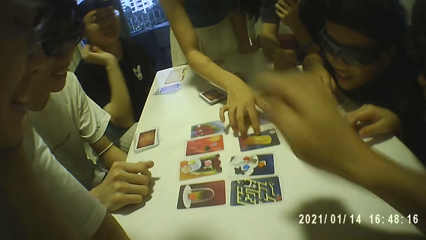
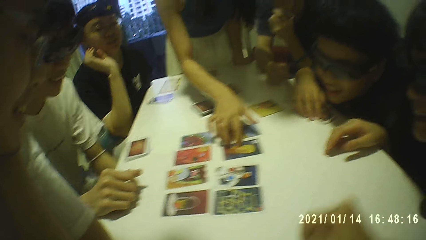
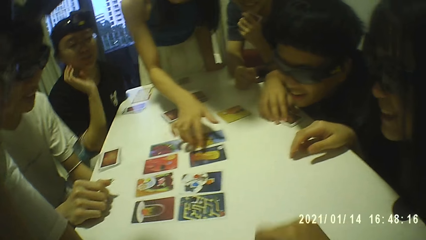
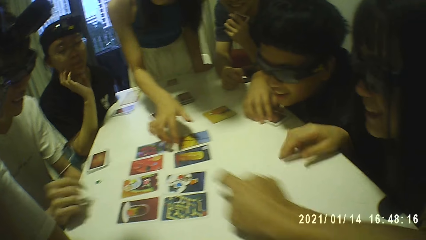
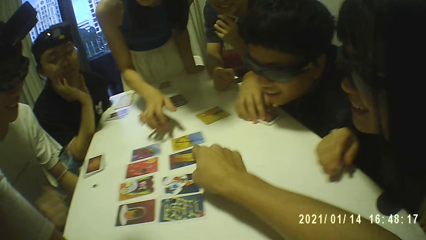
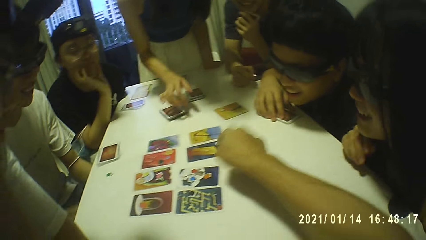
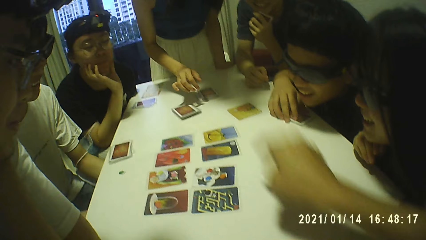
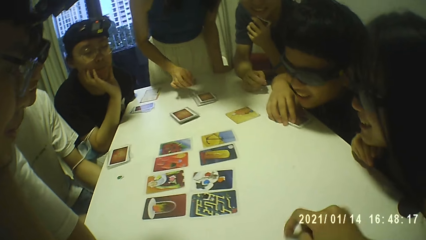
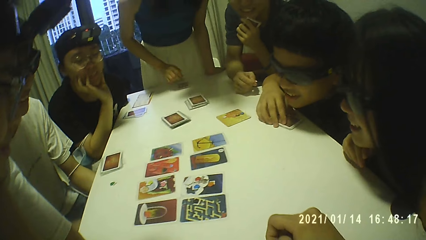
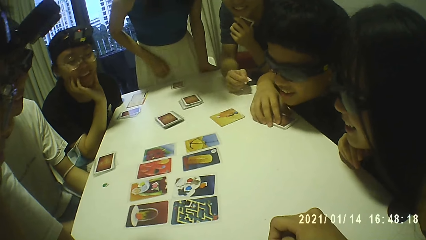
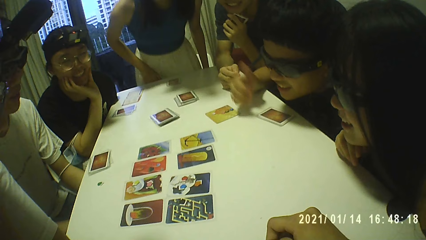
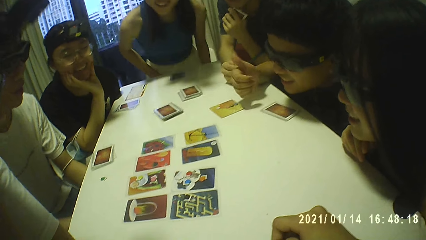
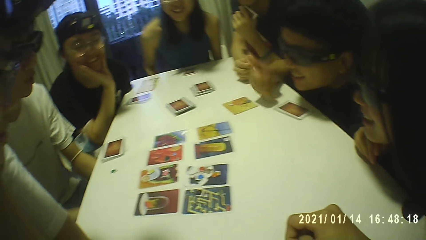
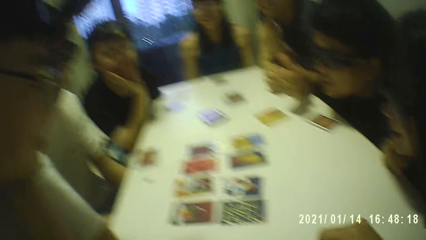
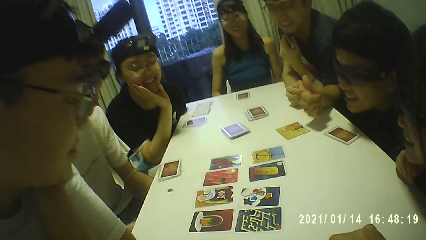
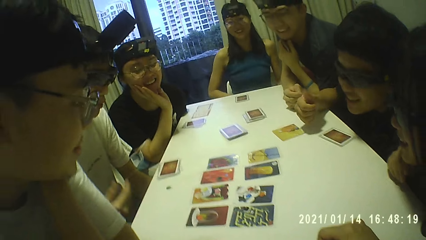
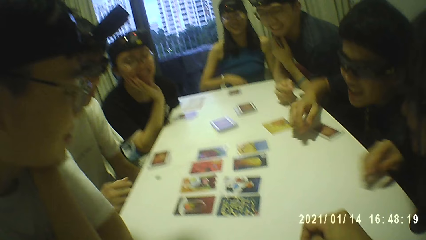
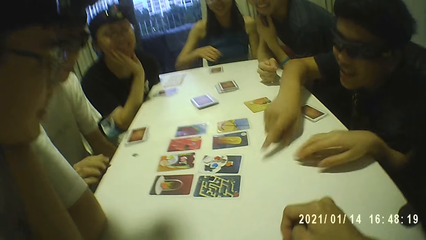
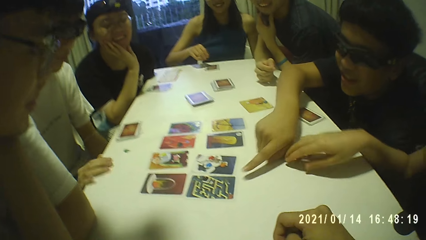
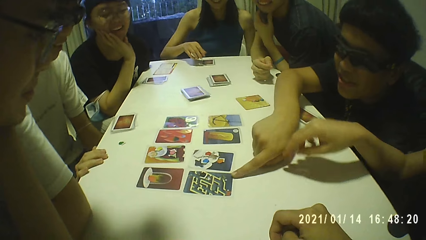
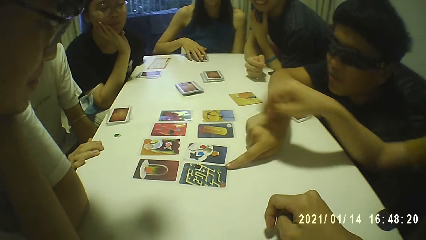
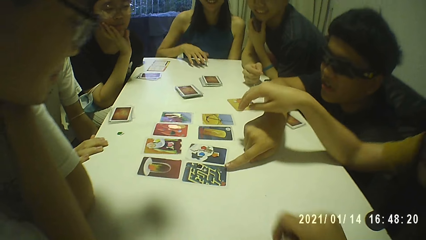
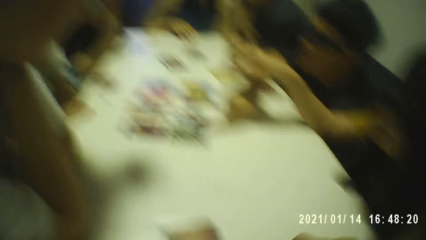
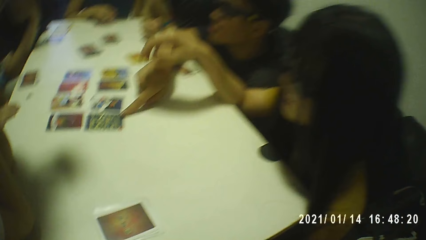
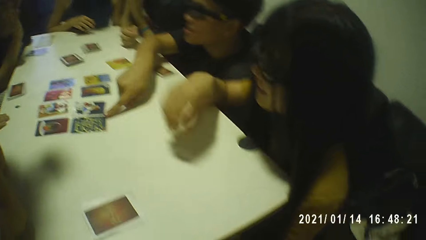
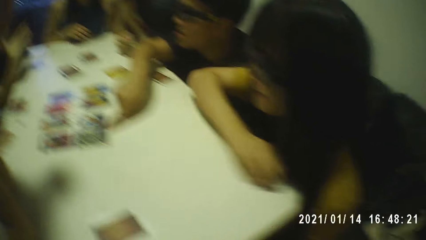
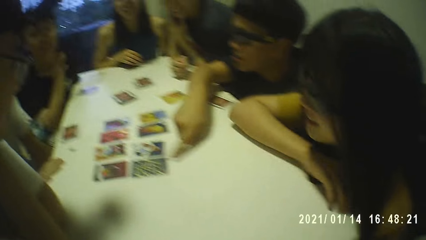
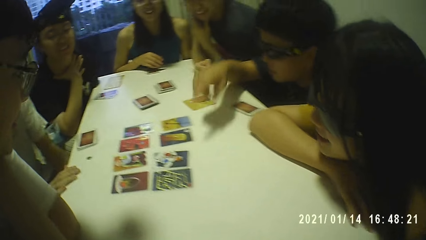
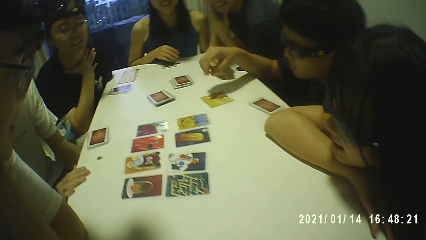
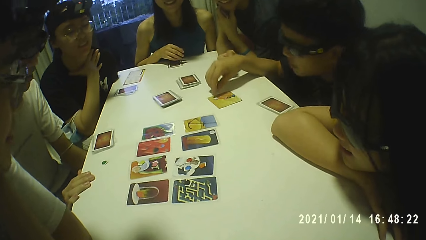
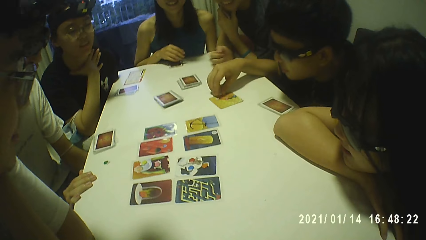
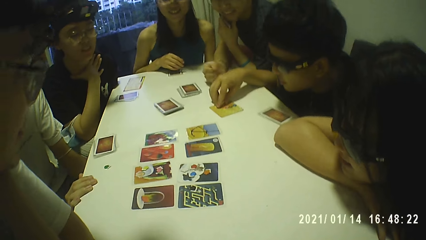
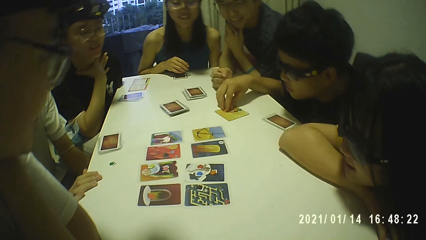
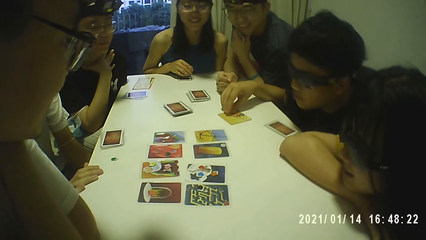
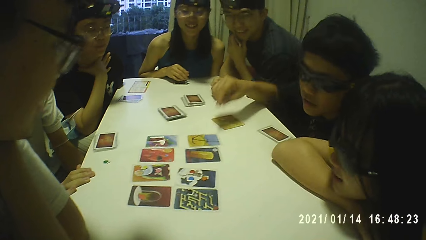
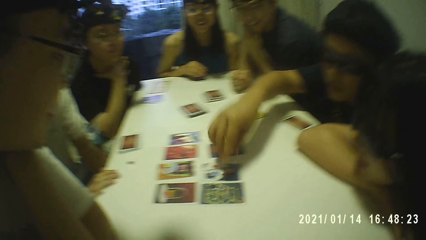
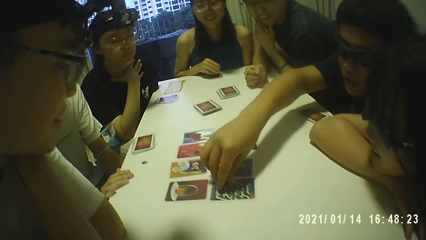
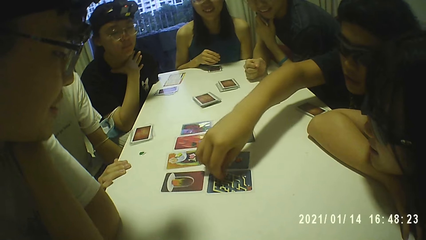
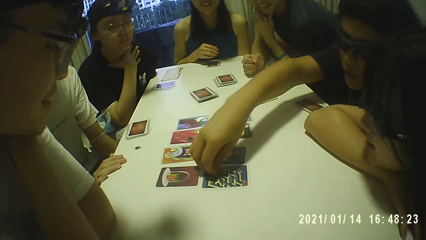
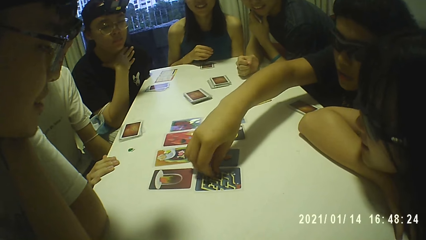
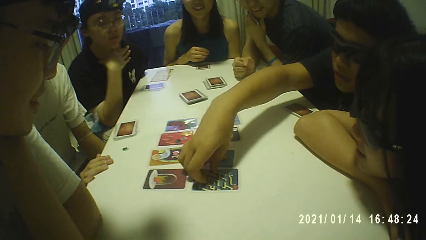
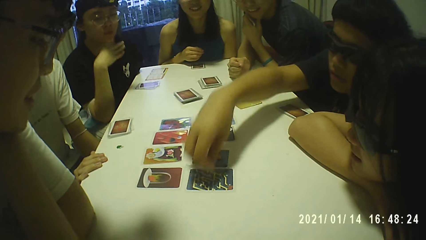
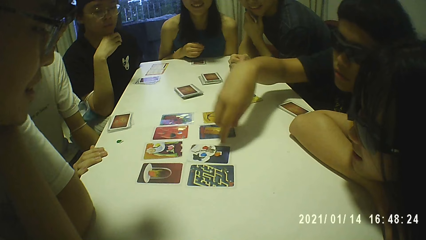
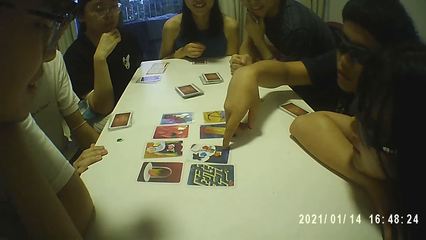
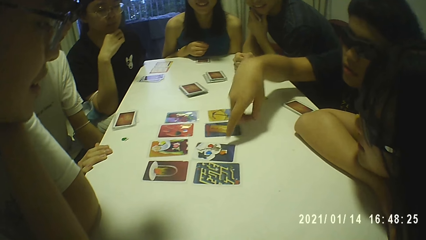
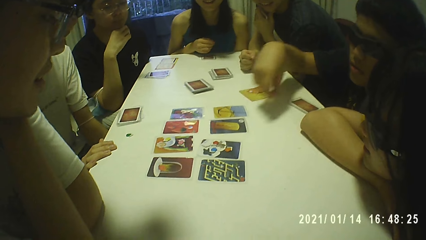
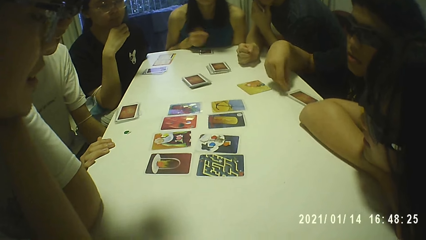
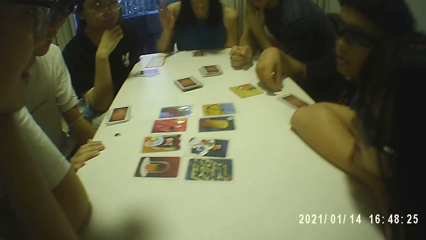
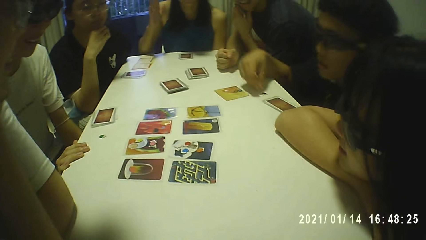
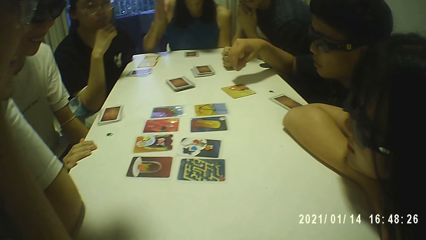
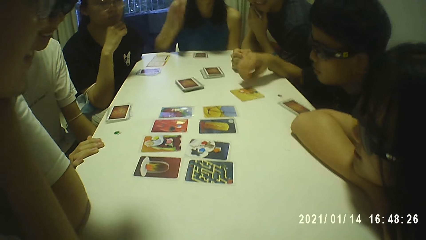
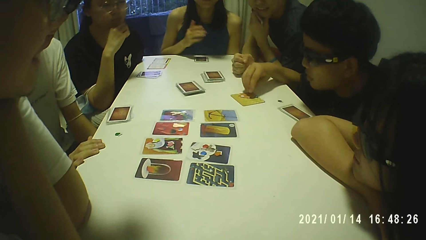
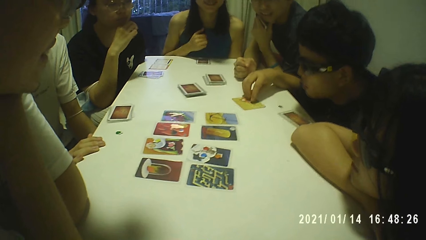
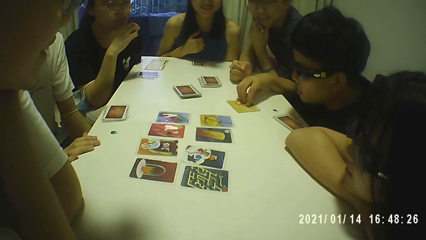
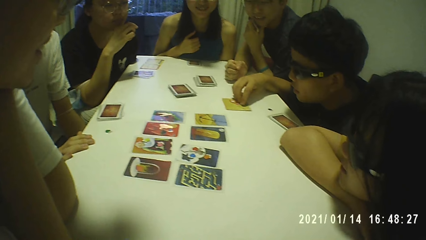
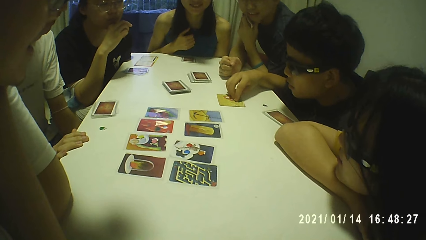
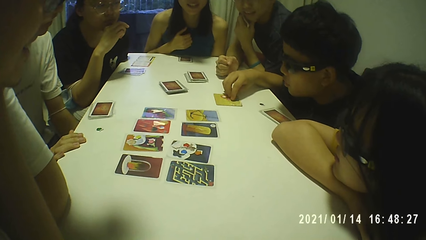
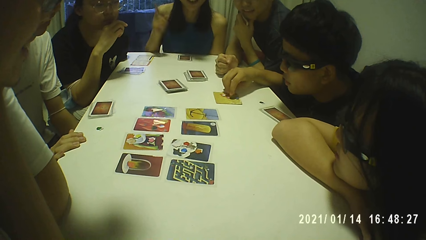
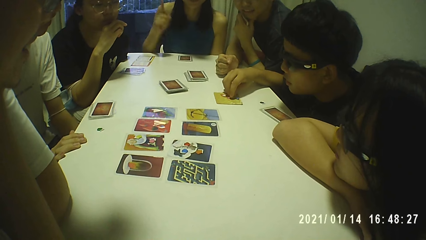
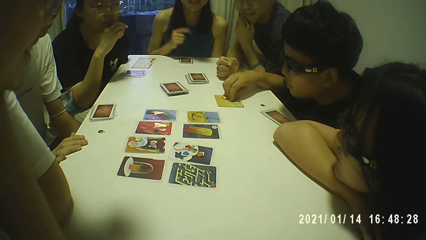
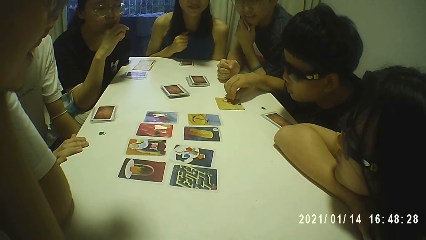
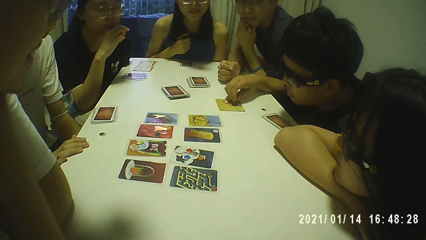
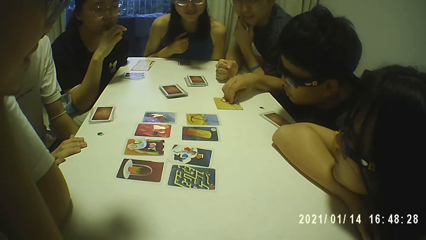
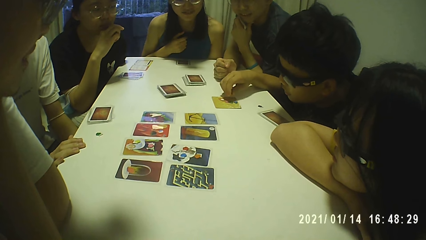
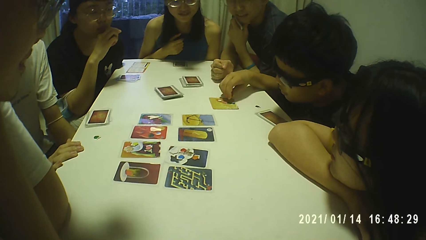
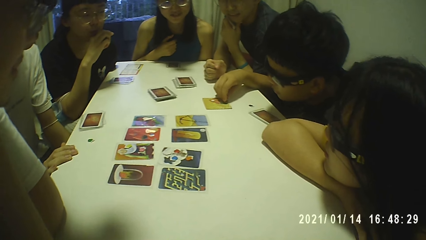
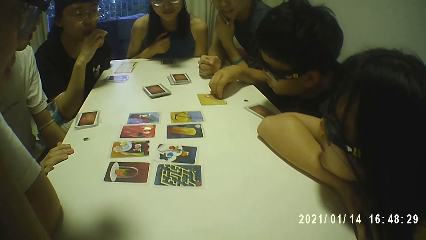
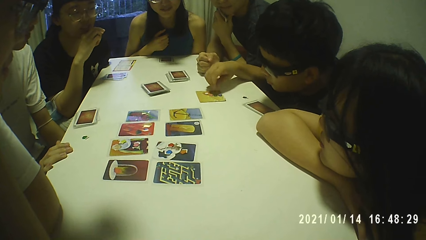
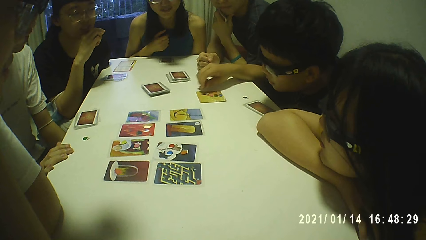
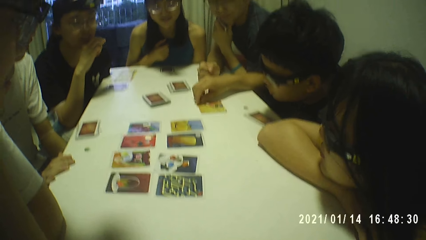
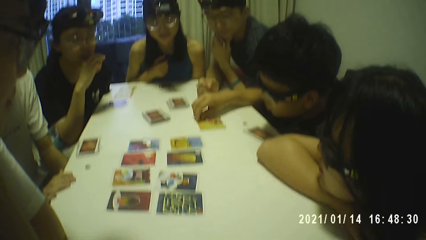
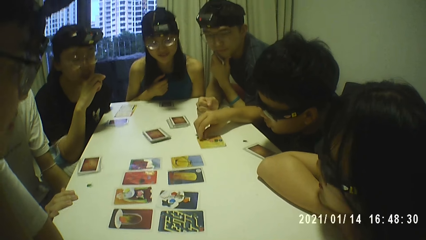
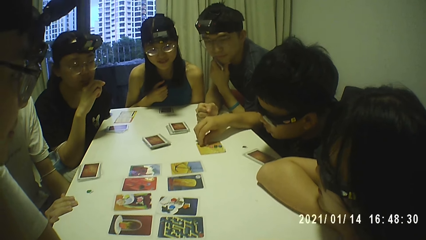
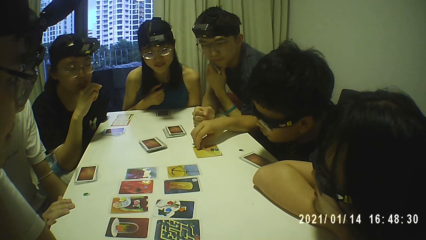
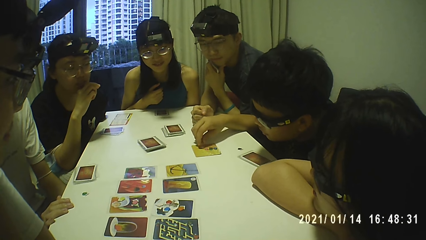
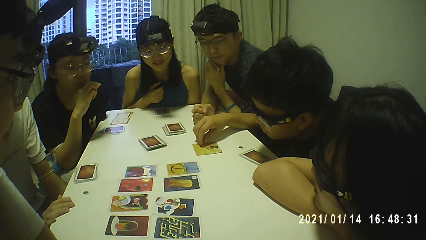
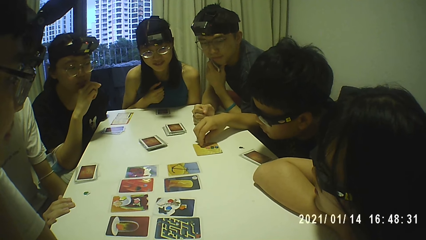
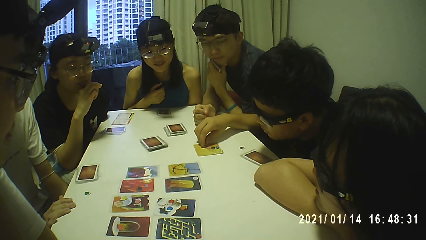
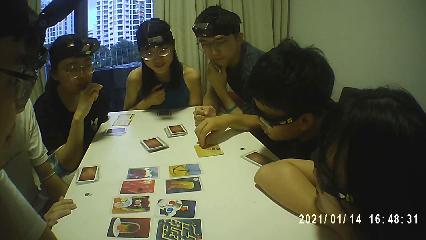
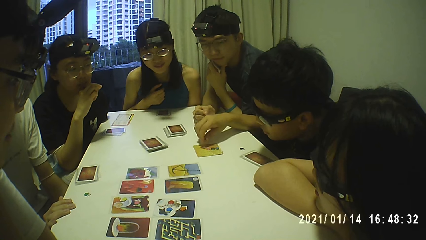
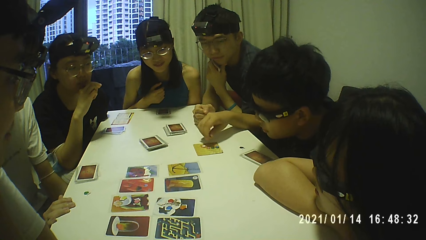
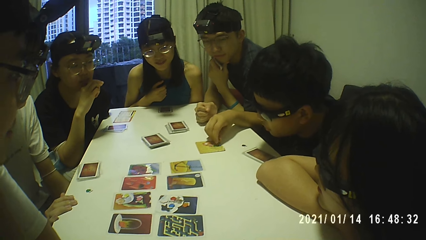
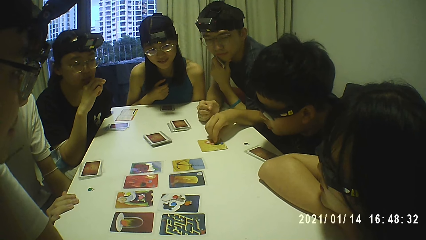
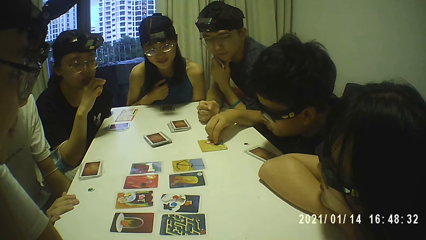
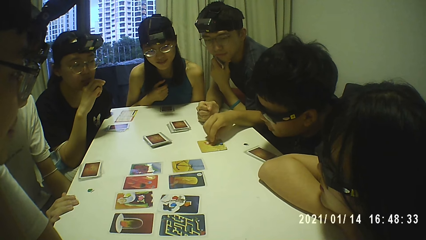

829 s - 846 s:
The camera wearer interacts with the group of people. A boy lifts a finger in the air. The boy touches the card on the table with his right hand, points at a card on the table, and adjusts a sticker board with his right hand. He picks another sticker from another card with his right hand, moves a card on the table, drops the sticker on the table with his right hand, adjusts the sticker board with his right hand, and arranges cards on the table. Another person lifts a finger.
